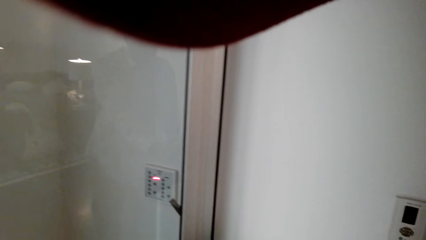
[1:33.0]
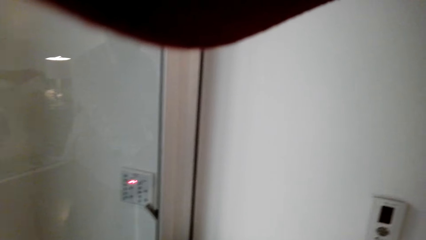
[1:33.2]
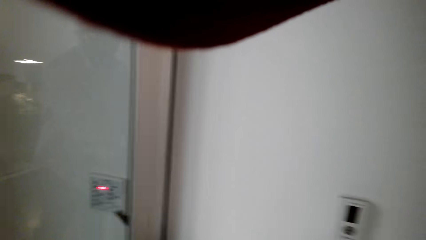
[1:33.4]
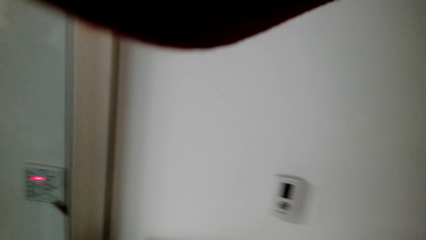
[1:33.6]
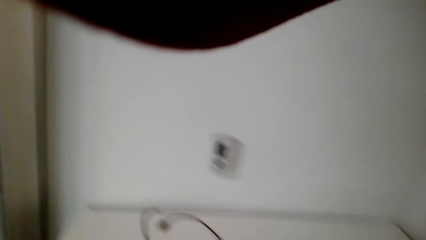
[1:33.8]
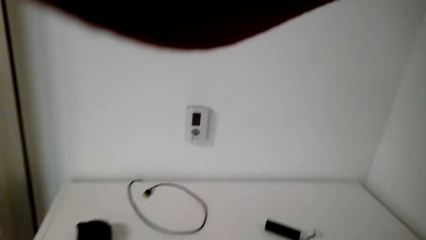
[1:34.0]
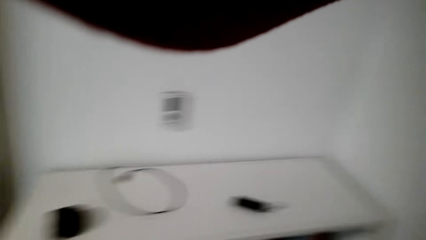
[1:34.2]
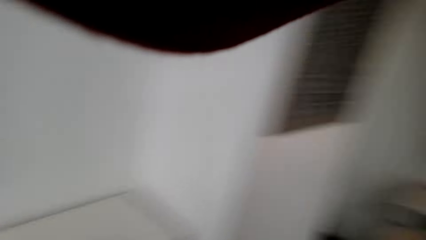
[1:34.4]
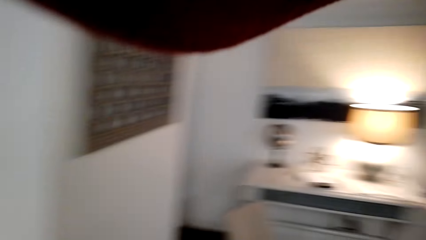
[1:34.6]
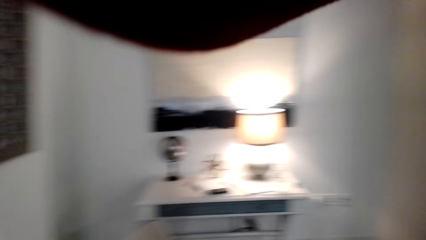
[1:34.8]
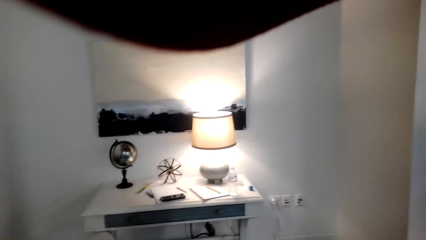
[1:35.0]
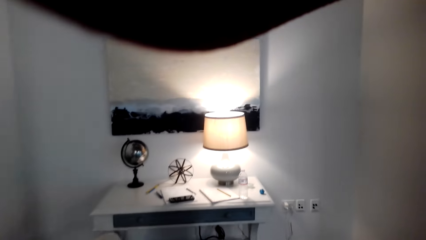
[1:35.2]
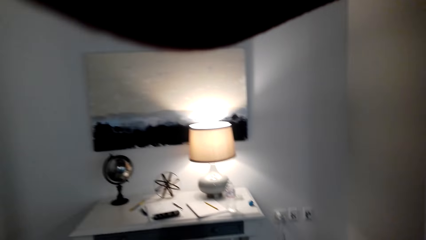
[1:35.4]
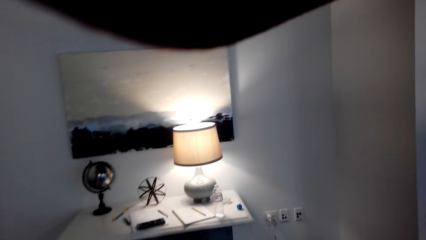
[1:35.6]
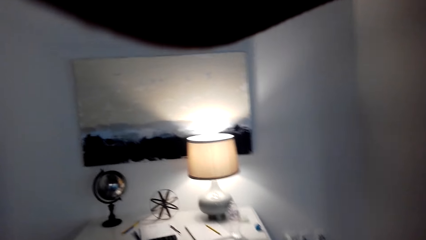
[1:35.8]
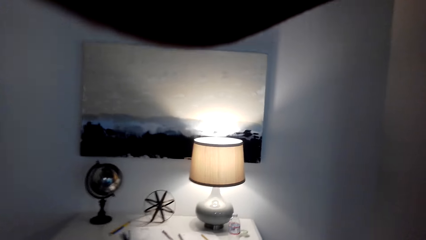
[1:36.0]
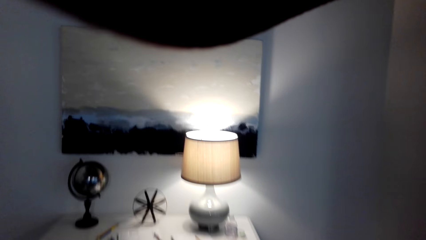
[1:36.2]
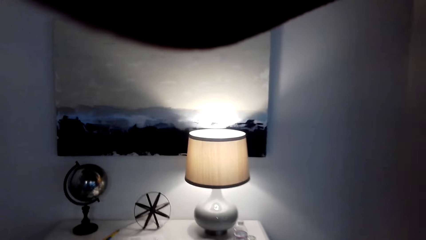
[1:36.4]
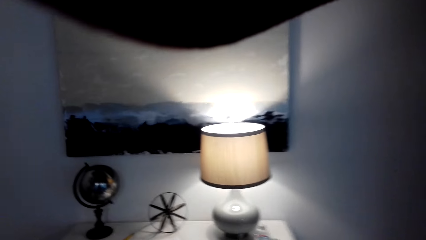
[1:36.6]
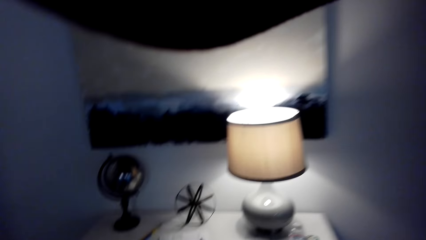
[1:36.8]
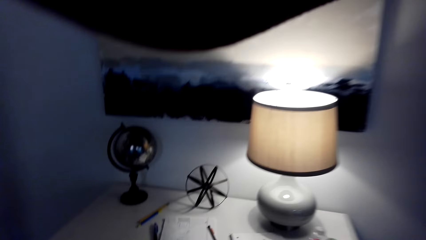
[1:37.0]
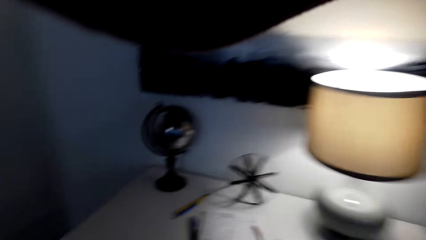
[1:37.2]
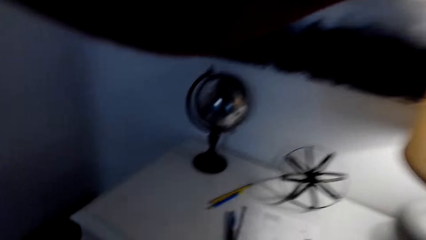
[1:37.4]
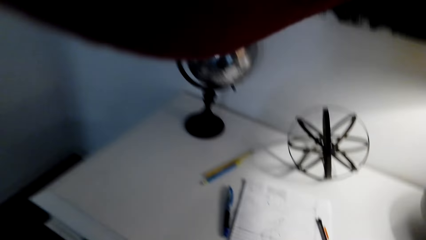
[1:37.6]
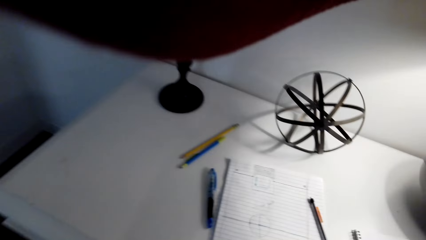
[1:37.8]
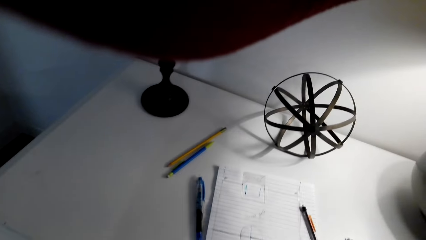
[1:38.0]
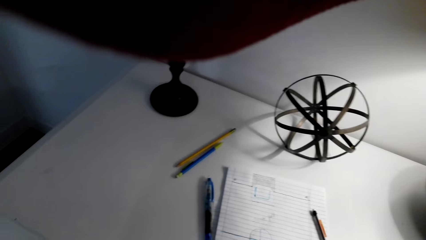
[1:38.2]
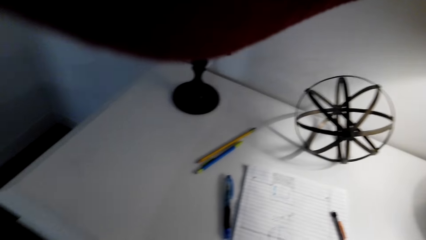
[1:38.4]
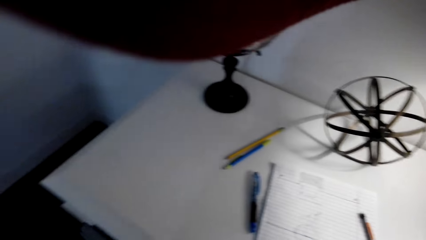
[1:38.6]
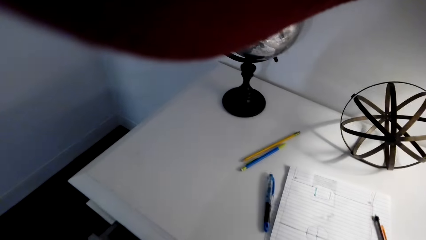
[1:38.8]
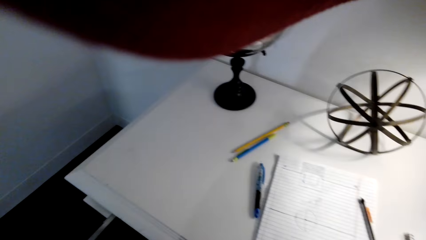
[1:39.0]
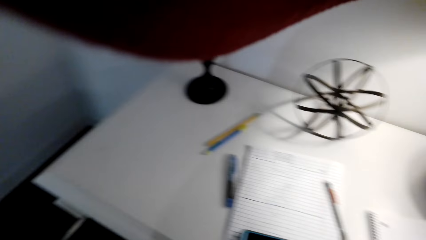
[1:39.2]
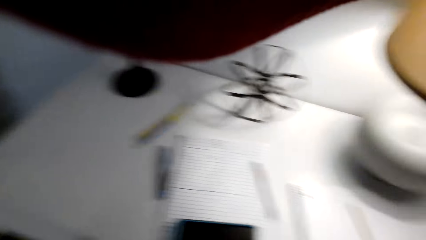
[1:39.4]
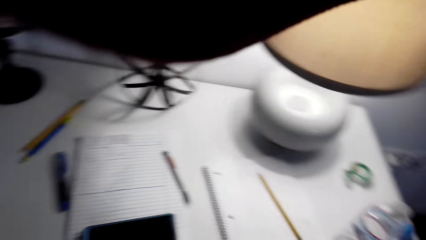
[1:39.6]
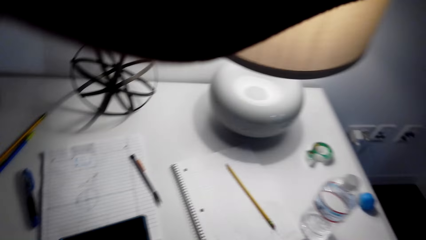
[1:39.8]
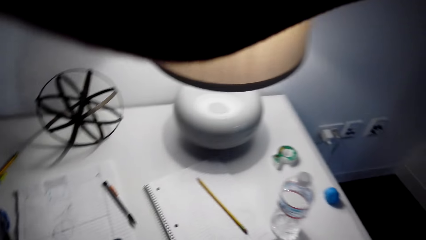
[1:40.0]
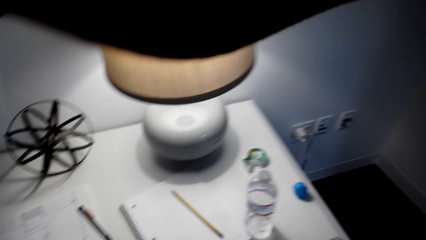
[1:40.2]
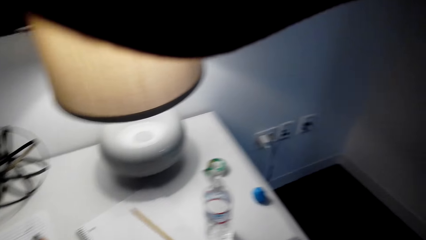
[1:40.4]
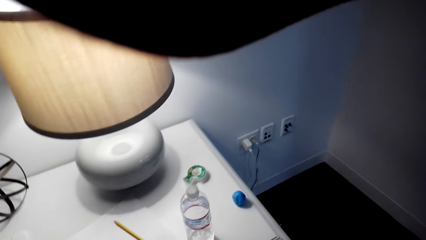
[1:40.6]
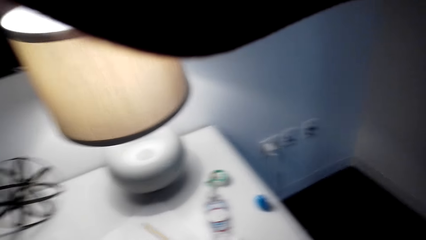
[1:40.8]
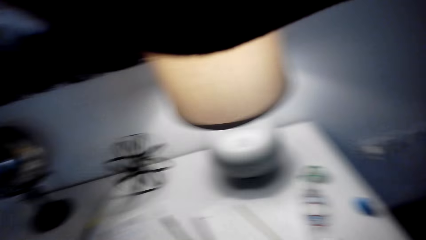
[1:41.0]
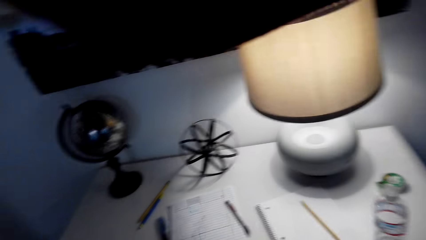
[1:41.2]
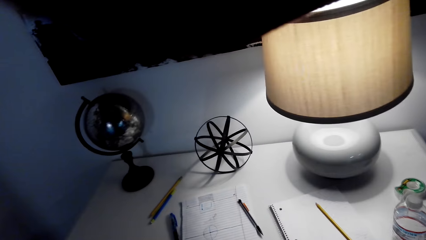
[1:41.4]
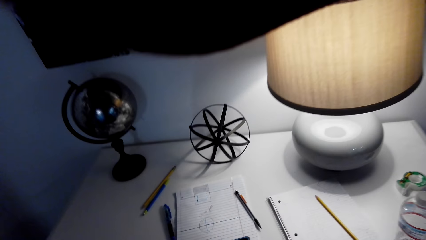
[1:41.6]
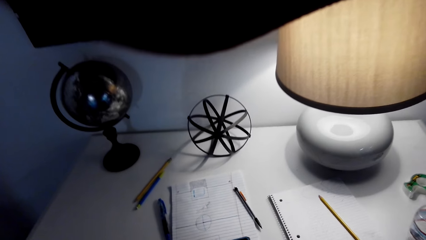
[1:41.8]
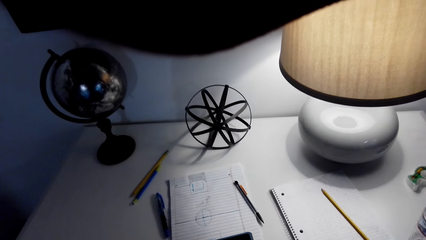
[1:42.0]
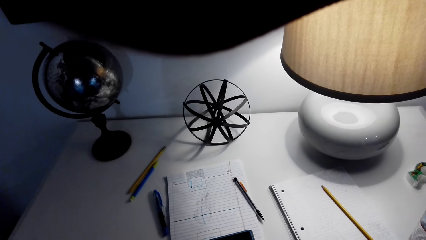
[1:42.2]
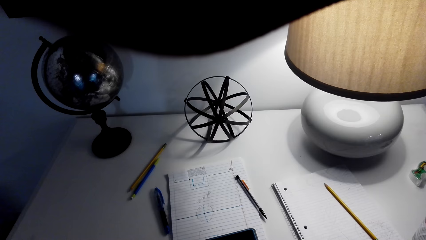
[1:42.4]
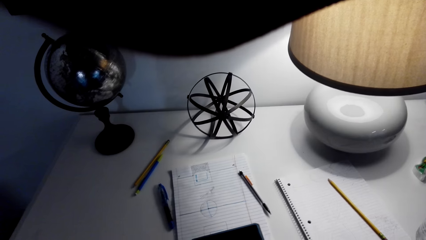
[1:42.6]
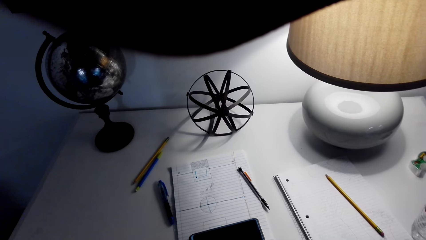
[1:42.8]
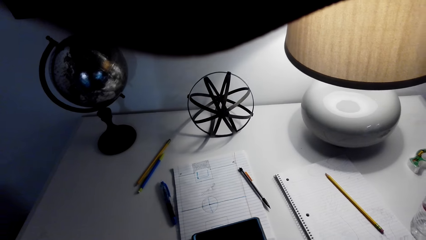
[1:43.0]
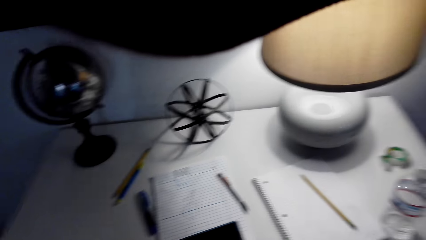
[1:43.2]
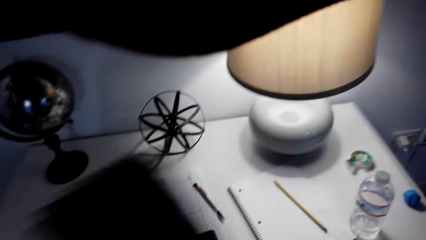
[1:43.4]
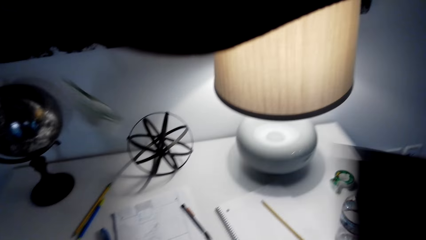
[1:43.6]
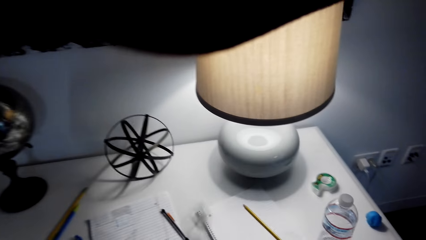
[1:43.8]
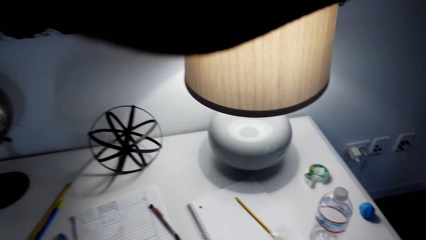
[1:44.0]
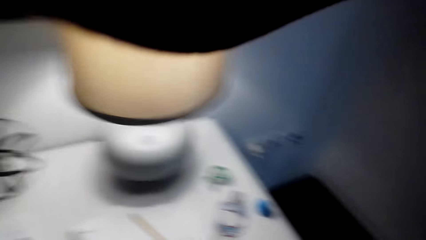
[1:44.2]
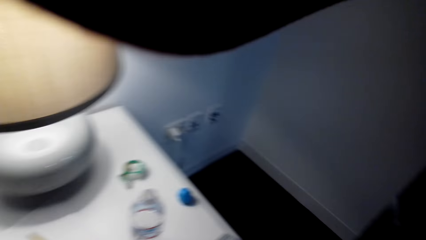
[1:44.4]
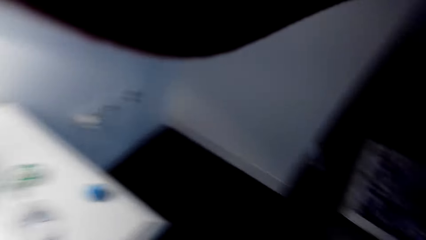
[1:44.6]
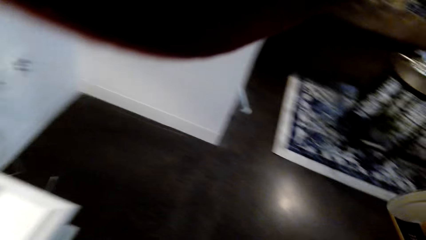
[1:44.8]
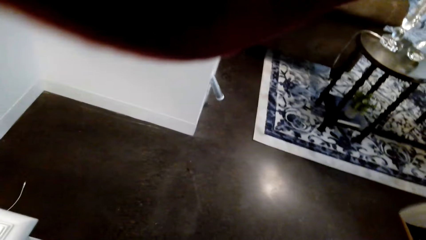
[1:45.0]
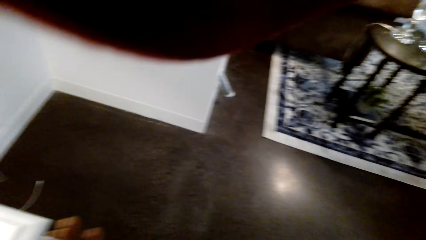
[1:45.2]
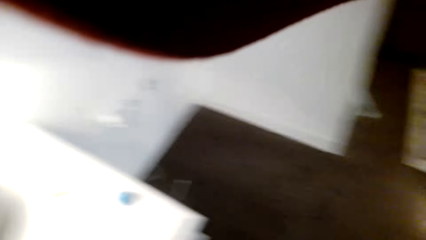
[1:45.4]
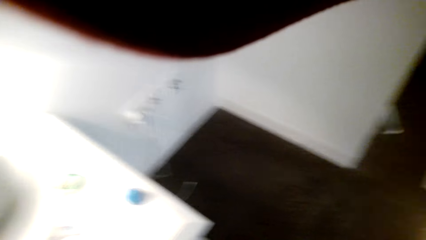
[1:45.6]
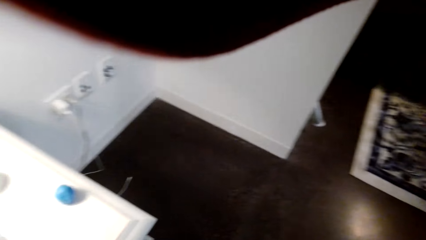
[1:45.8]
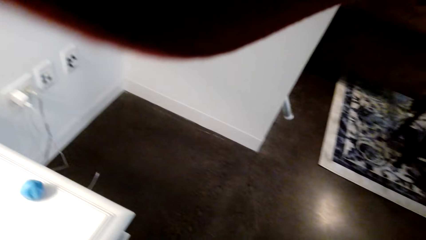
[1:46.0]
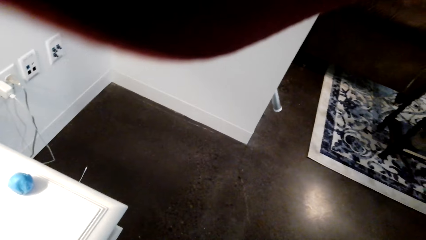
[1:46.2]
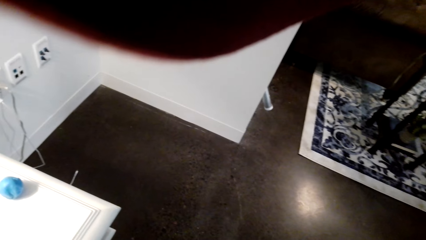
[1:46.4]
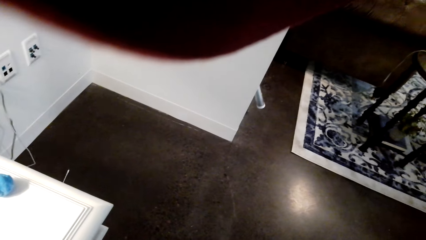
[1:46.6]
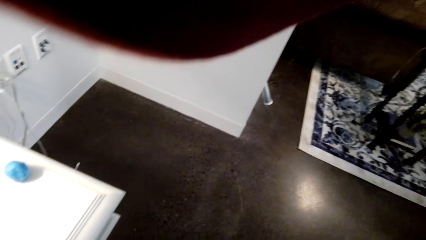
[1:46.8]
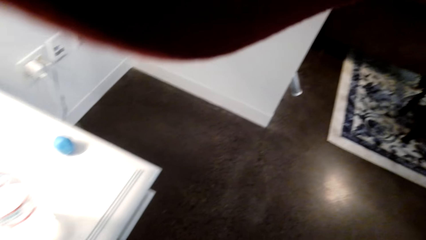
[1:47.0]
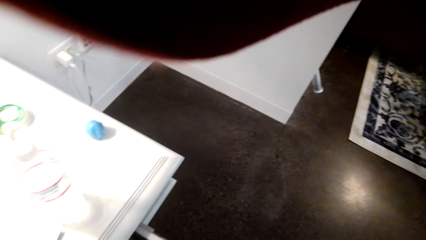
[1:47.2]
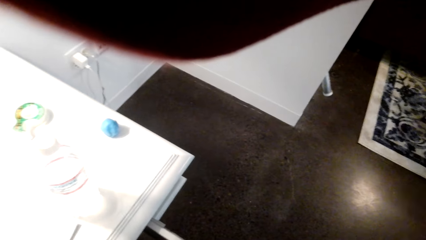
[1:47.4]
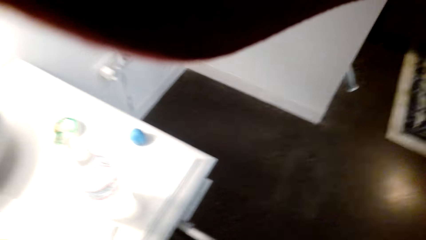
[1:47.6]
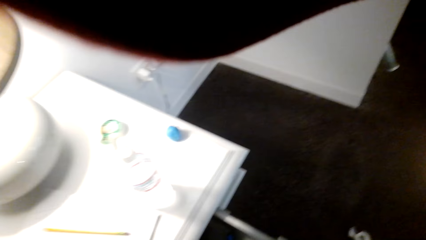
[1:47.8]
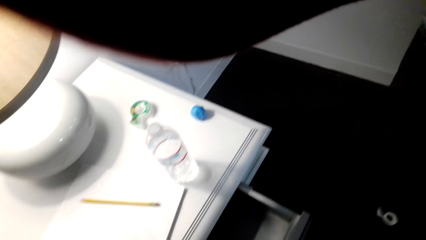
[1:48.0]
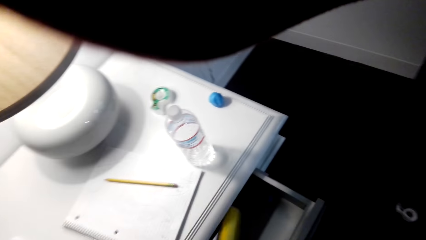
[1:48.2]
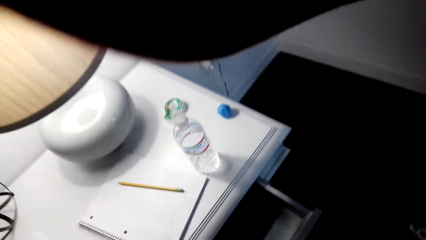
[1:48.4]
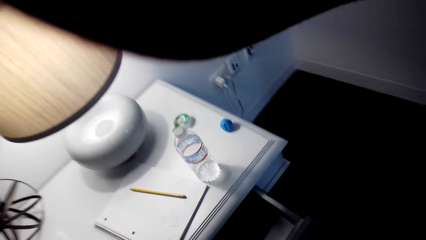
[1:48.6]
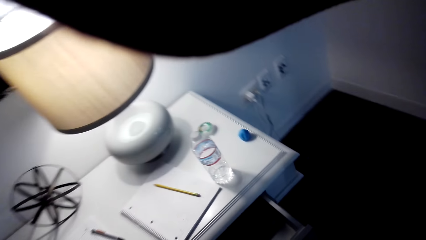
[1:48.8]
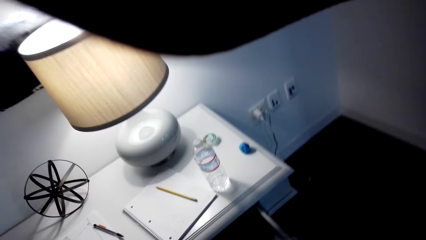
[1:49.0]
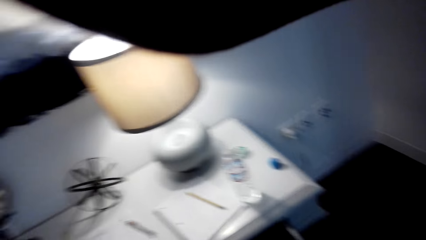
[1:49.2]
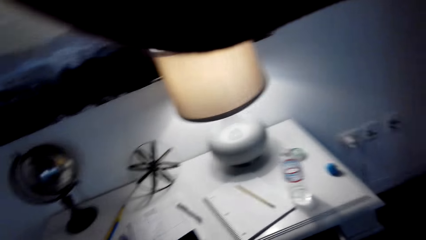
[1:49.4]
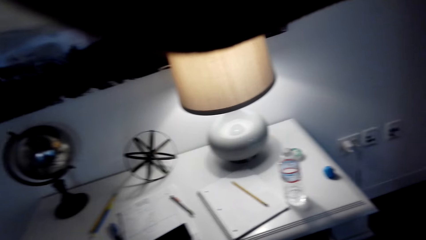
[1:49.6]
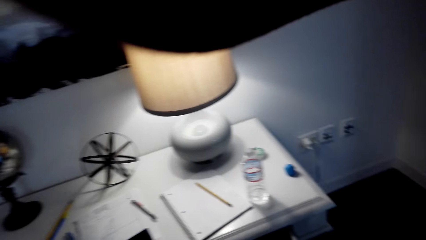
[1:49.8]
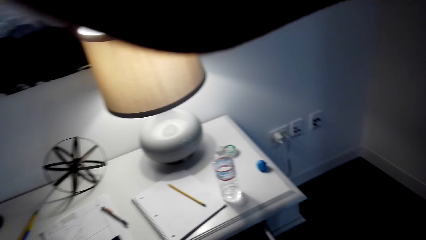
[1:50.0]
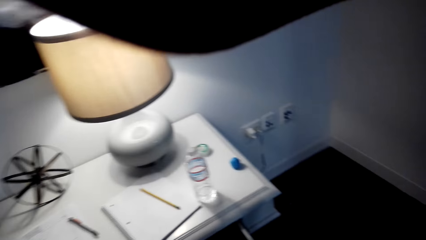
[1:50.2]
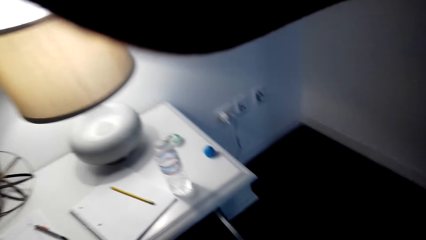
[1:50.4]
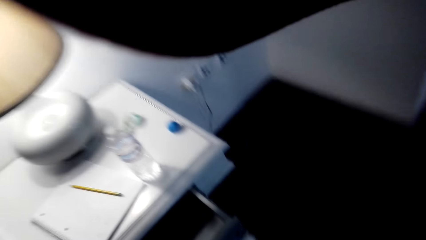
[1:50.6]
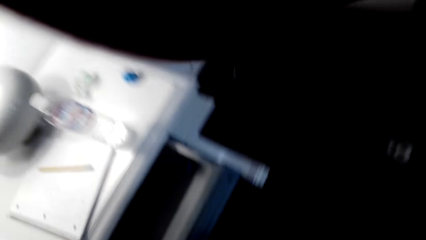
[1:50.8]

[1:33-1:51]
The camera wearer opens a drawer. They swing something.
